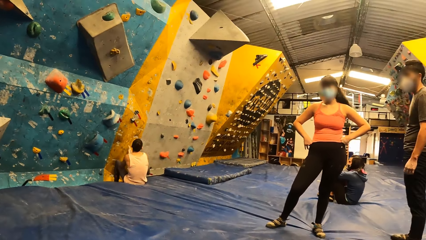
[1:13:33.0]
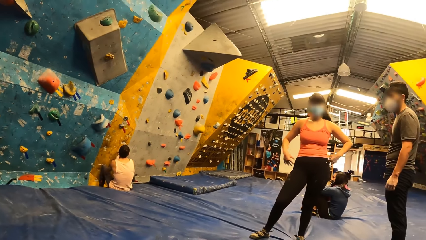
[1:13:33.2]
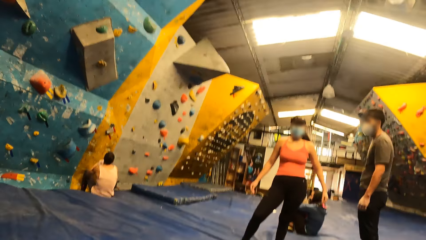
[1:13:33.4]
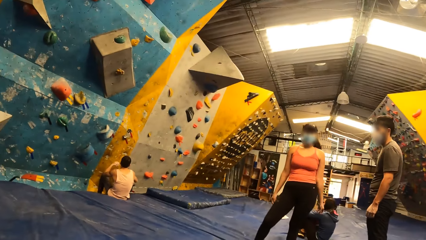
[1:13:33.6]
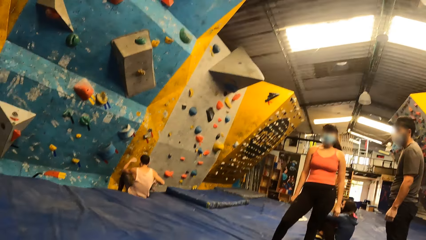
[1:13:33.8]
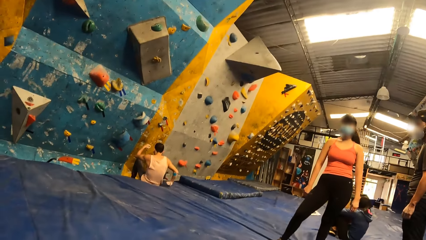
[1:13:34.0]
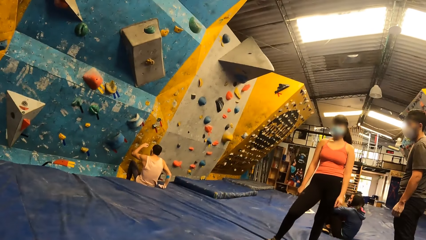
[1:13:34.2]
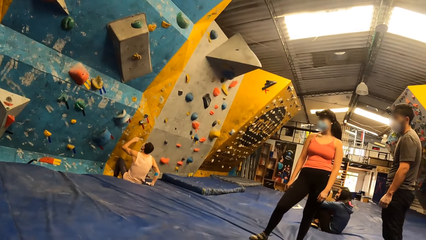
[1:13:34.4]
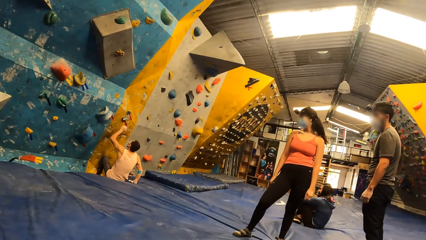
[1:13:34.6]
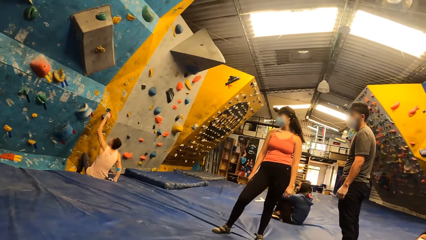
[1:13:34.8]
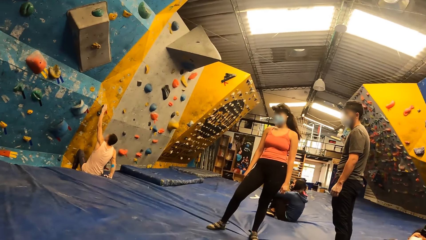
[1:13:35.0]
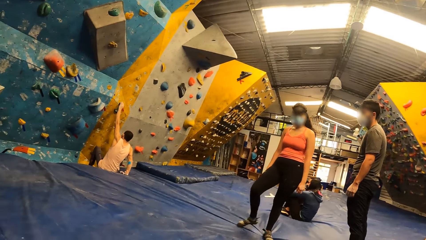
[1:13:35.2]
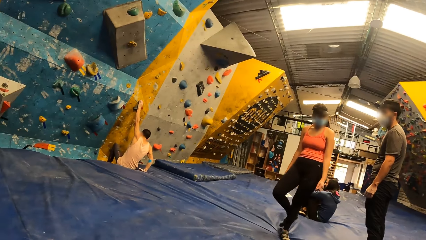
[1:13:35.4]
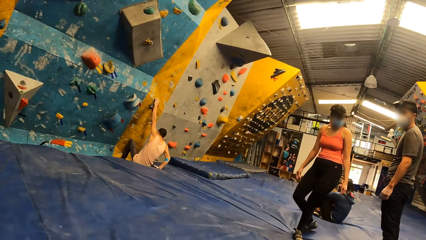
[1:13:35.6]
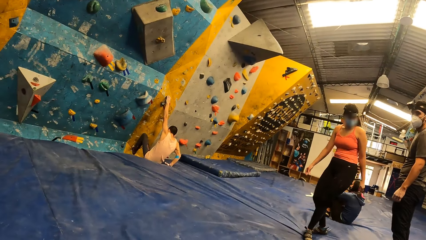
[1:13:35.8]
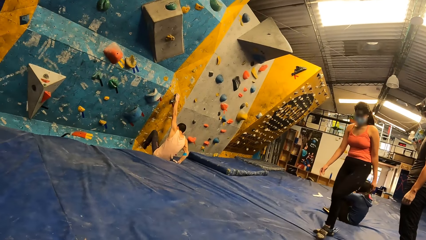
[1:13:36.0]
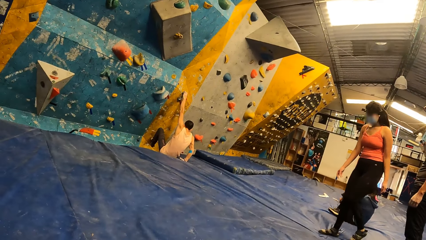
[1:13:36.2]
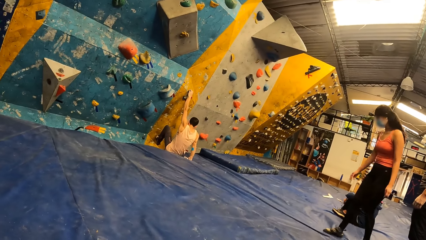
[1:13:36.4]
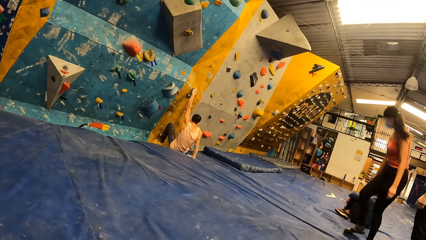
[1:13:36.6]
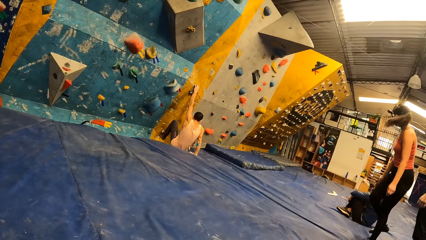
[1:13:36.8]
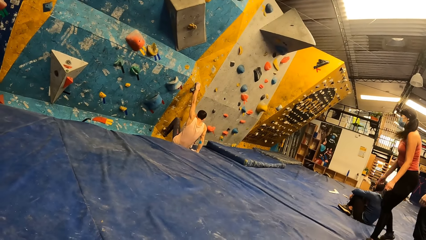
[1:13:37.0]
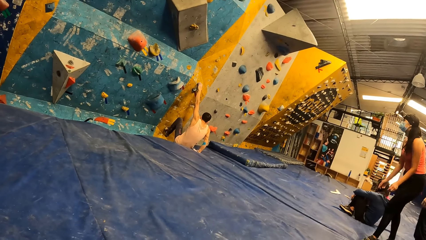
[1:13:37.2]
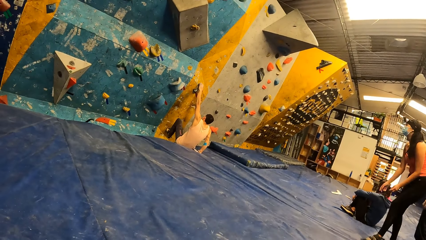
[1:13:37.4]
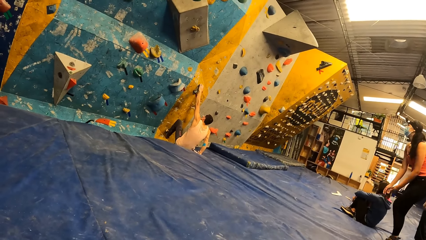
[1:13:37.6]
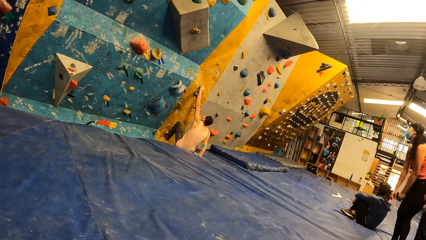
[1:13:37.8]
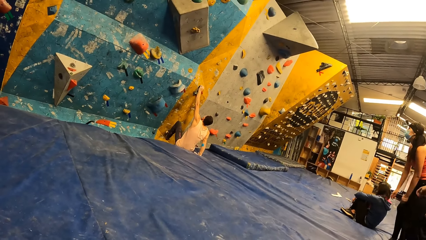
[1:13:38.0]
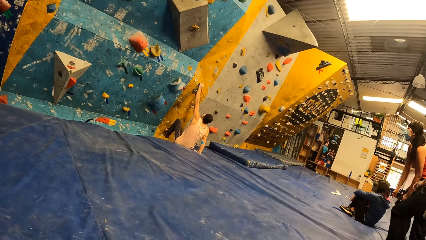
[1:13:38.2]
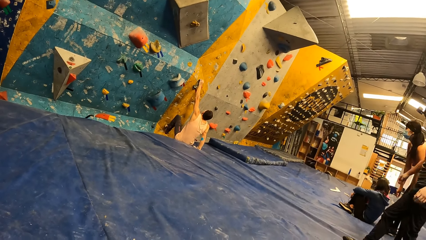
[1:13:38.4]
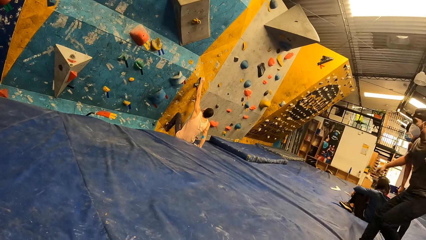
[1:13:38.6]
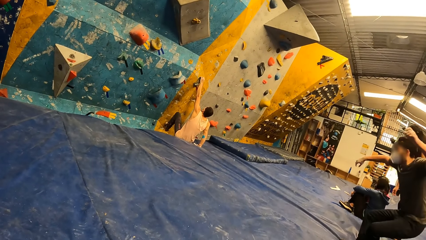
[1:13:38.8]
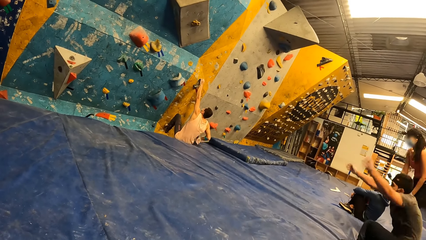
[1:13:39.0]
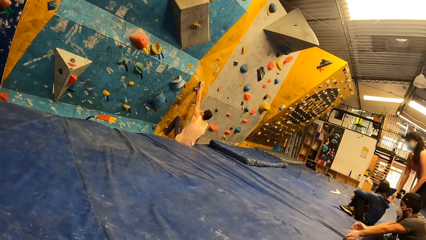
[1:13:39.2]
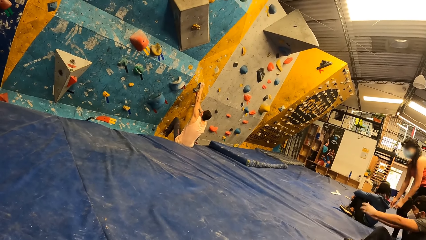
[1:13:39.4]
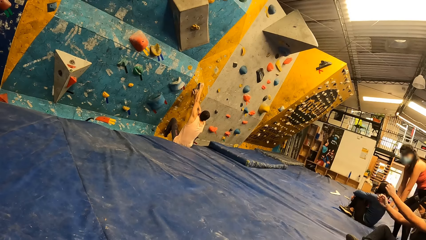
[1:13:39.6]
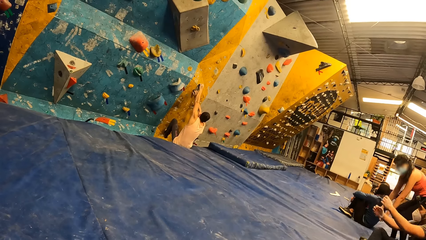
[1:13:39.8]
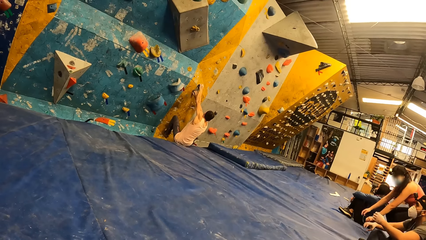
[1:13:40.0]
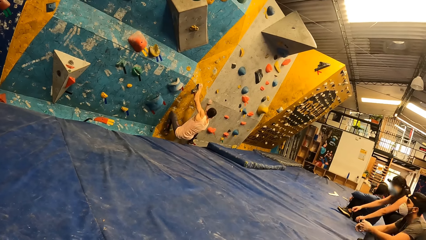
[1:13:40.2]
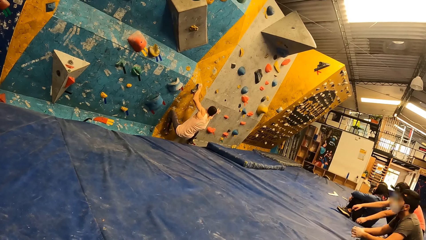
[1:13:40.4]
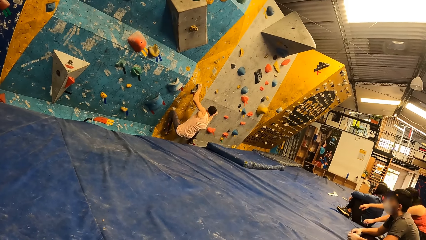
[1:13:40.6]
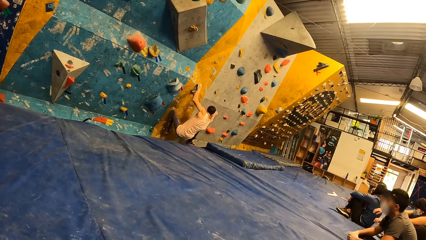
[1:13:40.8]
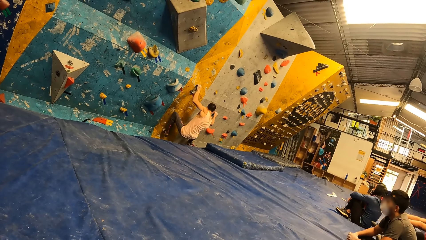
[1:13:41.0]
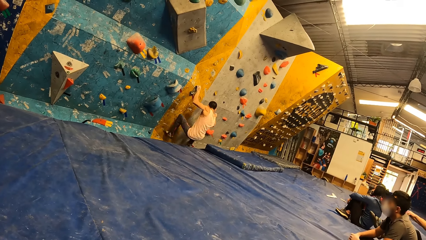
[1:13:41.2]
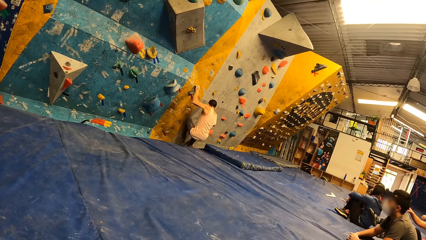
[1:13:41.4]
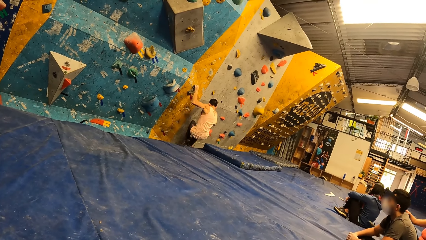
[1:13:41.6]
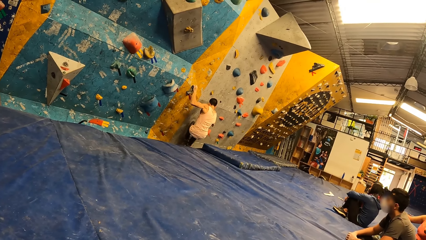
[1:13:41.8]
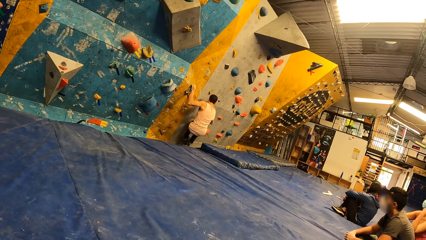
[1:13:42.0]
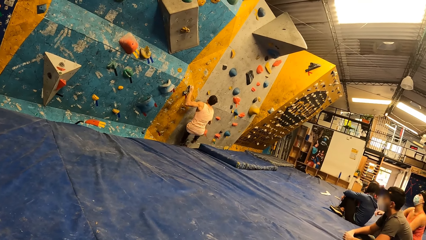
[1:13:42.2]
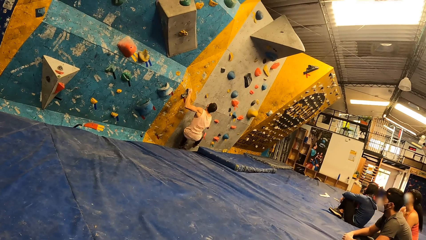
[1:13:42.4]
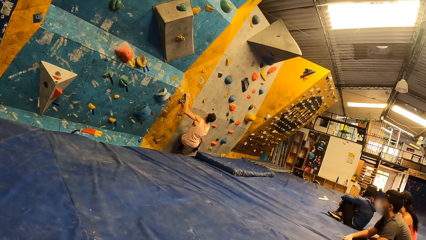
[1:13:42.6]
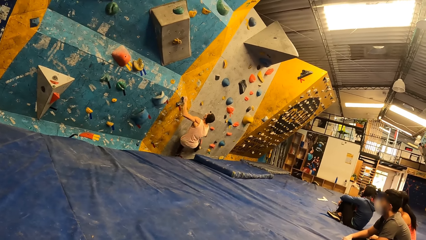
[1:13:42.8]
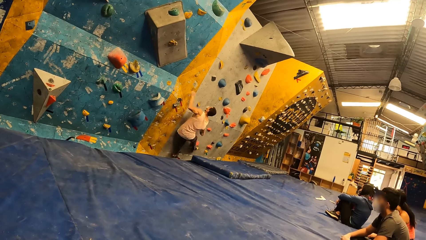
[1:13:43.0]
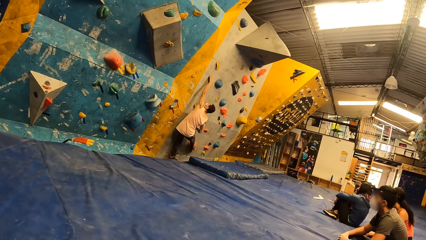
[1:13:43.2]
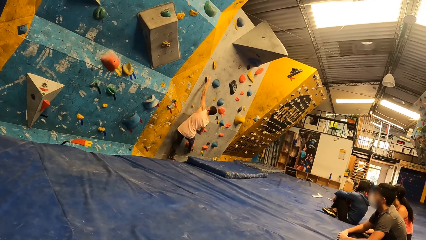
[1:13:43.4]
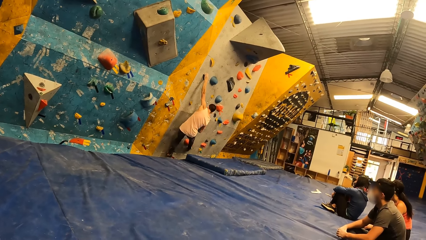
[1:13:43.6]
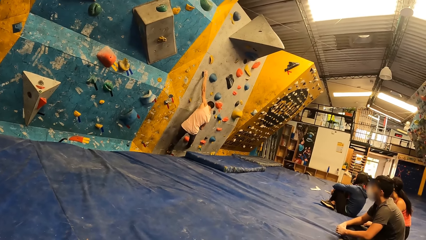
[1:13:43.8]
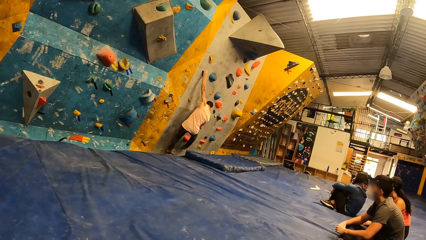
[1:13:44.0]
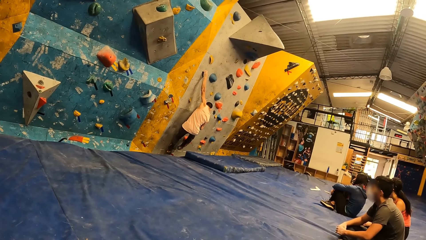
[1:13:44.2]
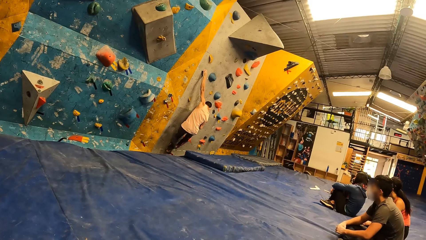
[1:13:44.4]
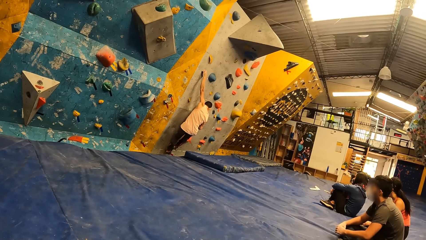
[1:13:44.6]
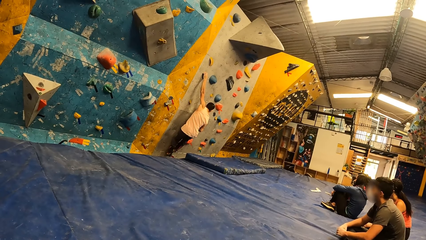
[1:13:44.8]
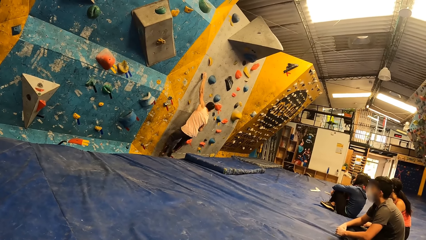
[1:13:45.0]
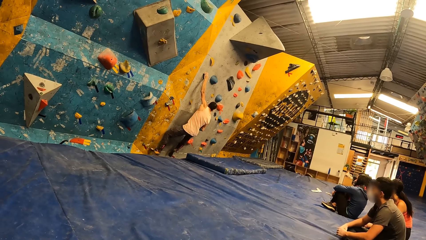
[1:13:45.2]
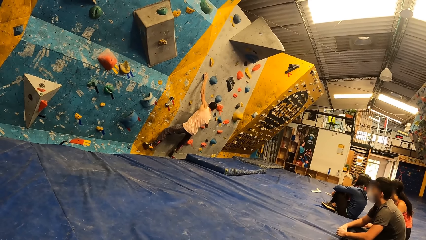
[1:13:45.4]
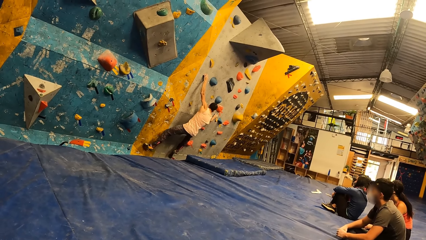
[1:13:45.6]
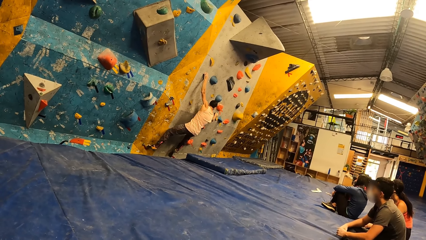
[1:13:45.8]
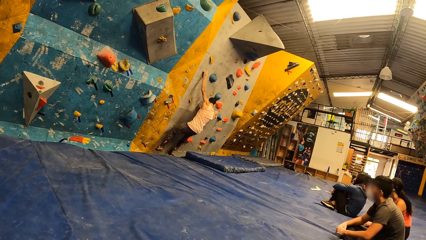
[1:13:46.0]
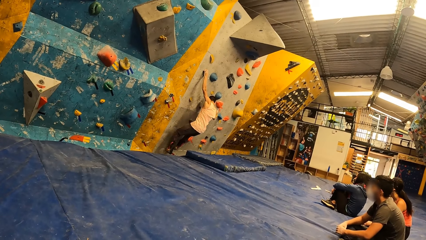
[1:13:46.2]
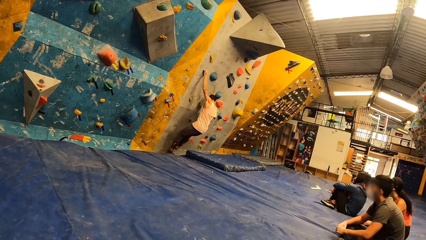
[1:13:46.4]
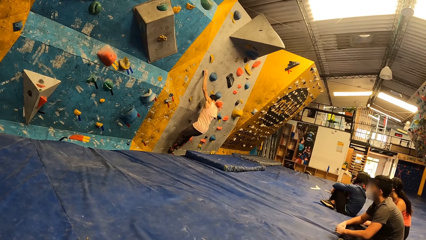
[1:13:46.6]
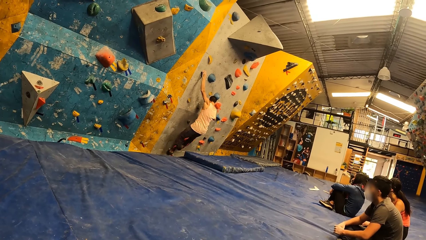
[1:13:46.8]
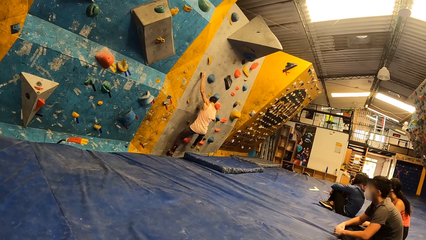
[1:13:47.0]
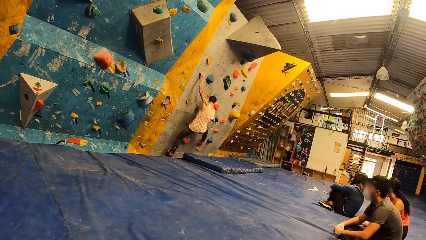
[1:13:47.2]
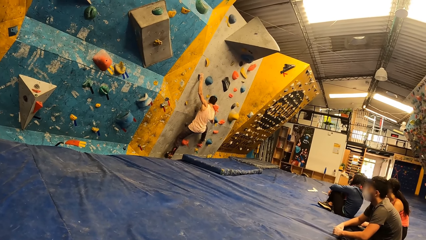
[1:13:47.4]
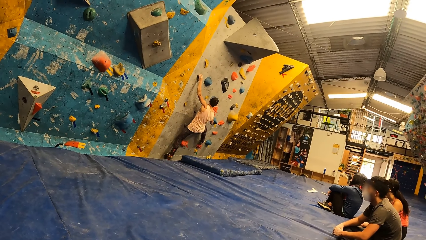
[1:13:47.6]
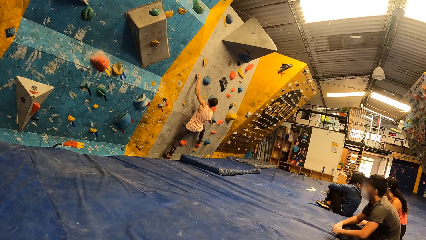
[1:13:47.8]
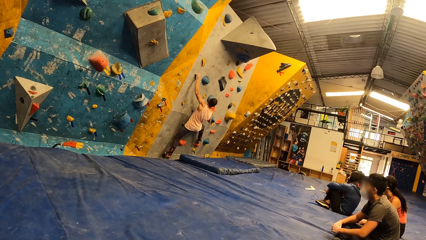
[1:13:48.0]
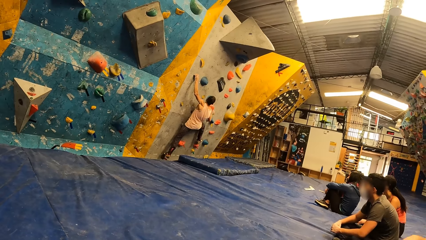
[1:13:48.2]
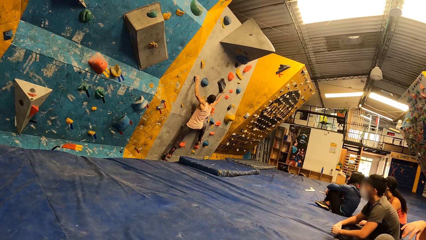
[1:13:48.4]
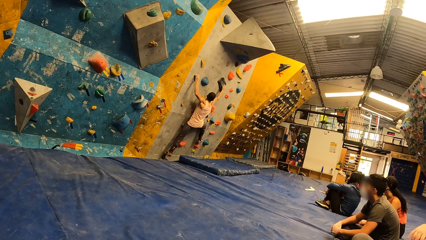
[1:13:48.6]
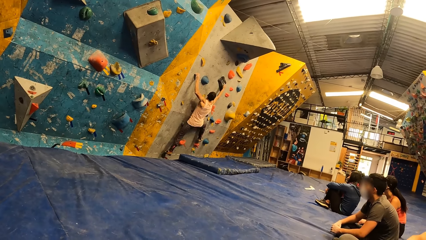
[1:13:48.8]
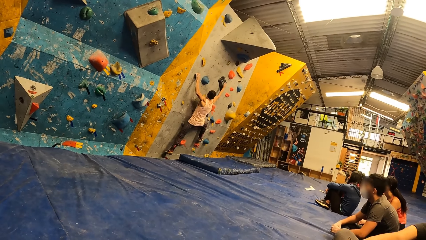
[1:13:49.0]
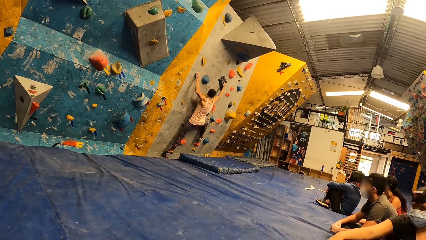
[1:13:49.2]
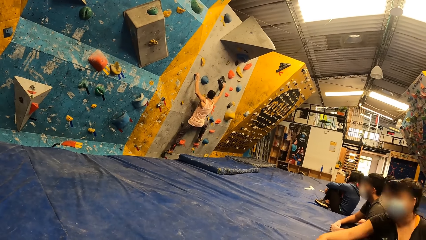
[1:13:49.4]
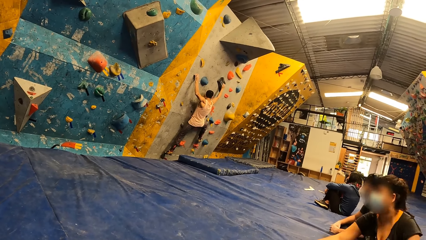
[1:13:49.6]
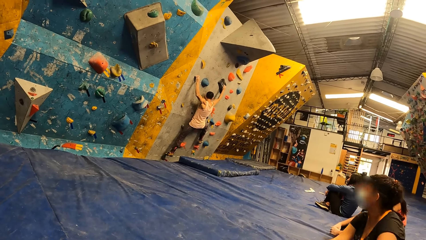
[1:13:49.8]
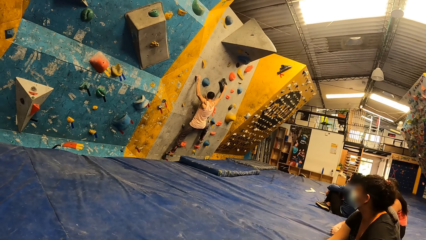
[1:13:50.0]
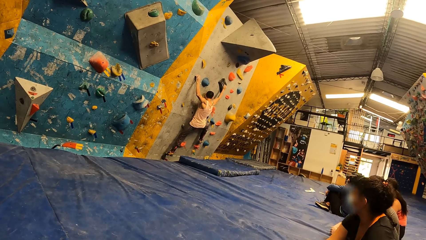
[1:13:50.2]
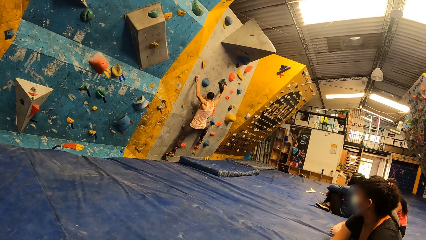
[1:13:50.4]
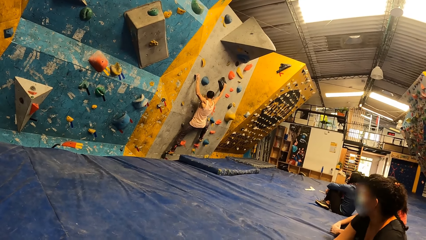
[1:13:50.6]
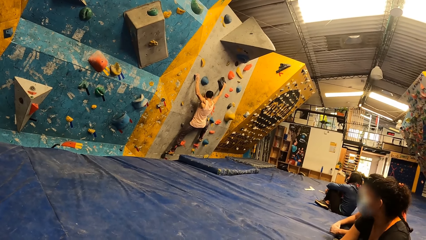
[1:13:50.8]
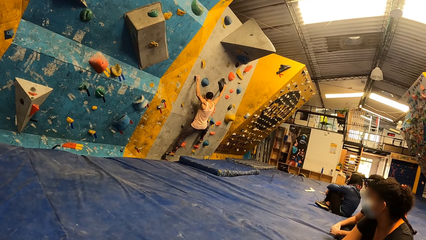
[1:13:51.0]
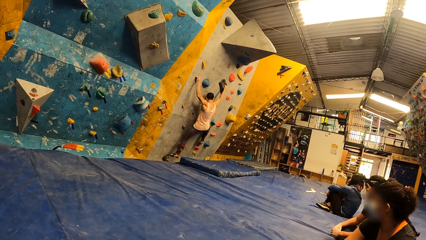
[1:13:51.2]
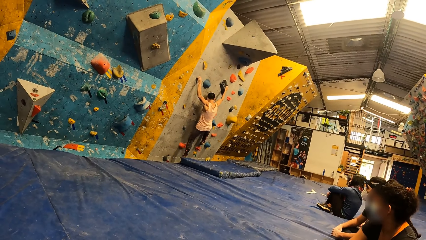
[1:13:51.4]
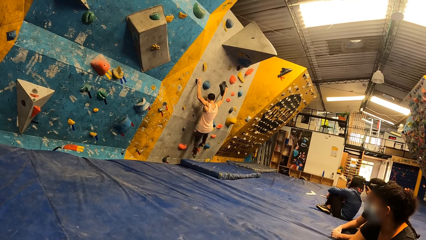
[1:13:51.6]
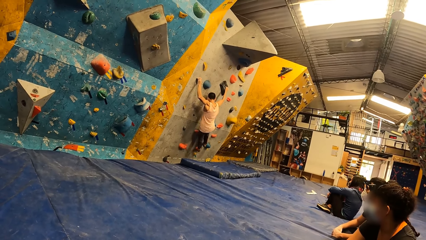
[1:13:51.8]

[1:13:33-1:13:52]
A person converses with the camera wearer. Another person climbs on the holds on the wall.
